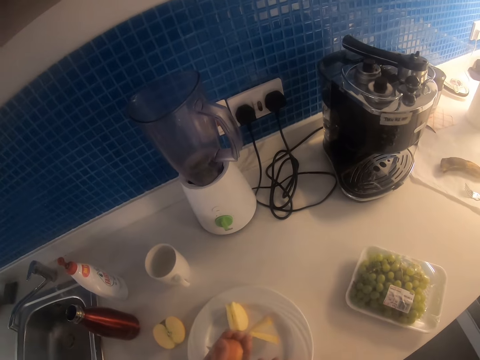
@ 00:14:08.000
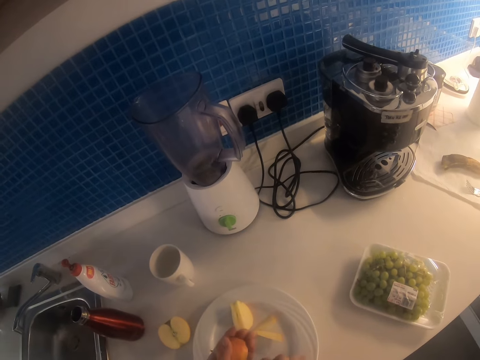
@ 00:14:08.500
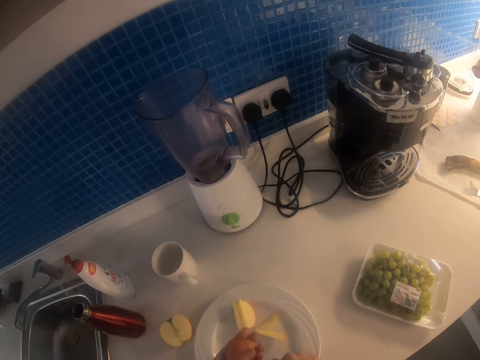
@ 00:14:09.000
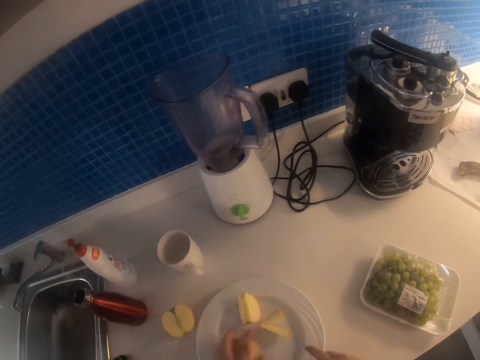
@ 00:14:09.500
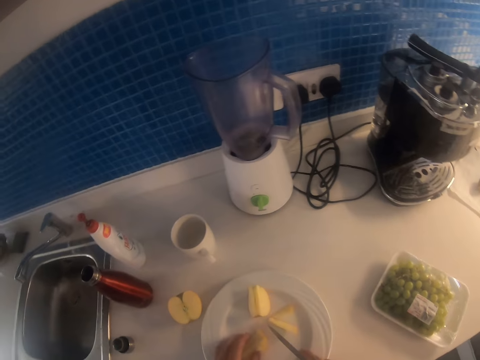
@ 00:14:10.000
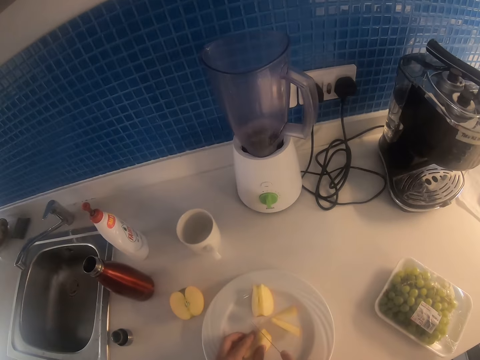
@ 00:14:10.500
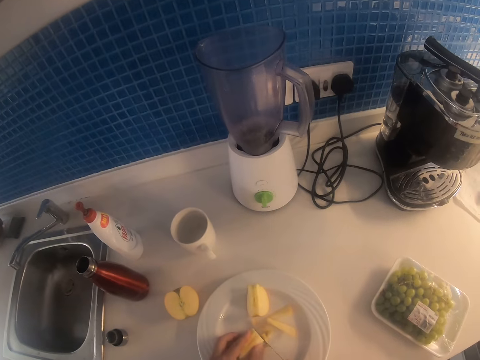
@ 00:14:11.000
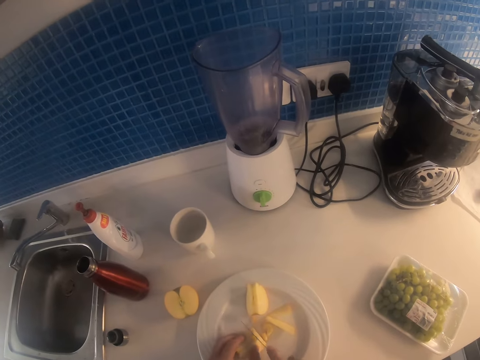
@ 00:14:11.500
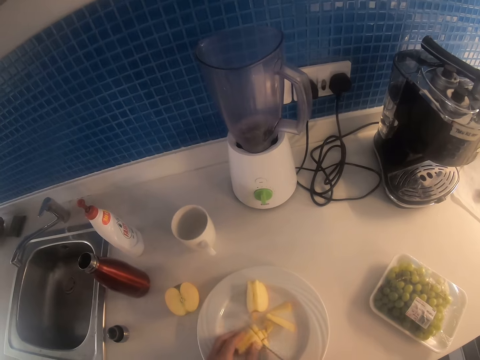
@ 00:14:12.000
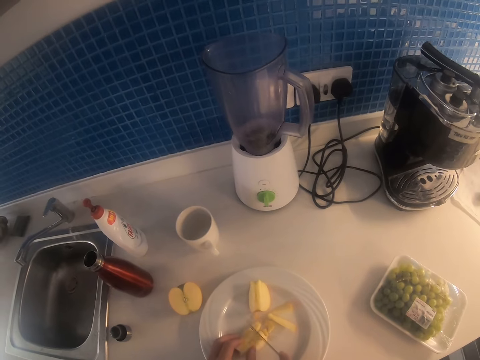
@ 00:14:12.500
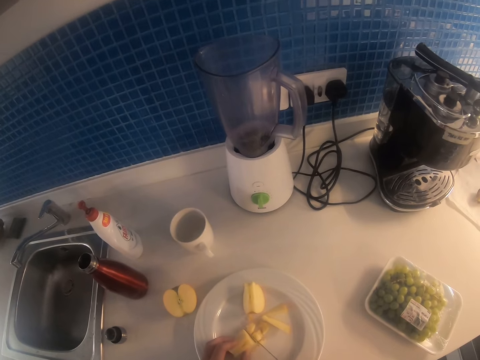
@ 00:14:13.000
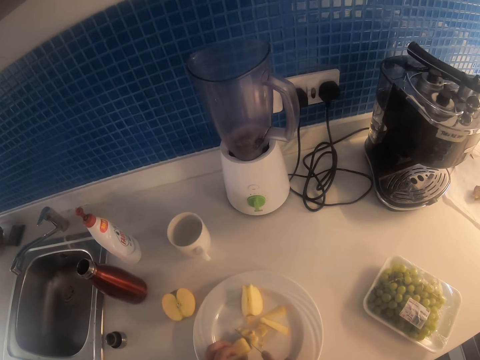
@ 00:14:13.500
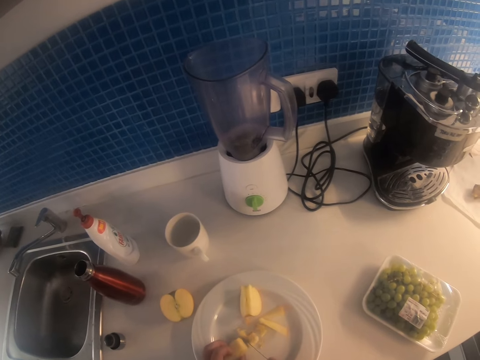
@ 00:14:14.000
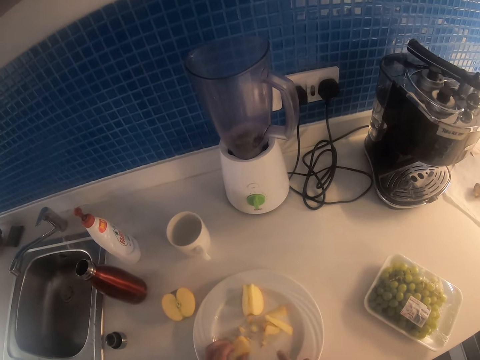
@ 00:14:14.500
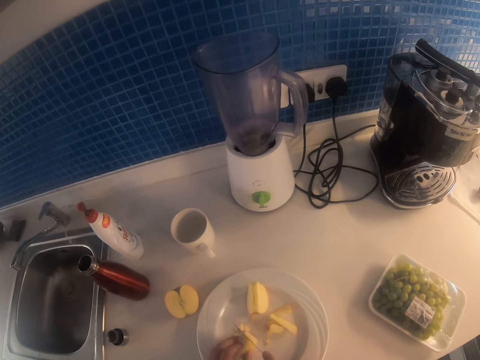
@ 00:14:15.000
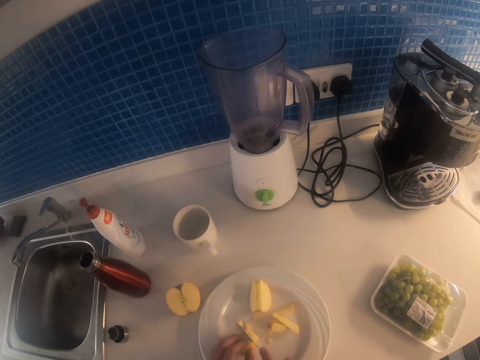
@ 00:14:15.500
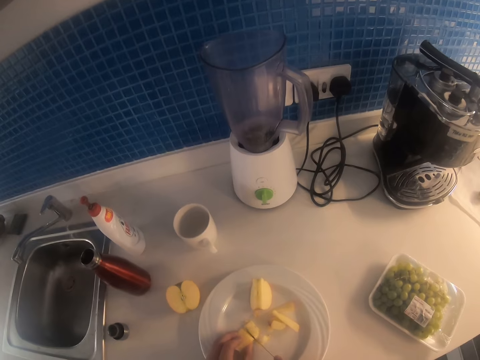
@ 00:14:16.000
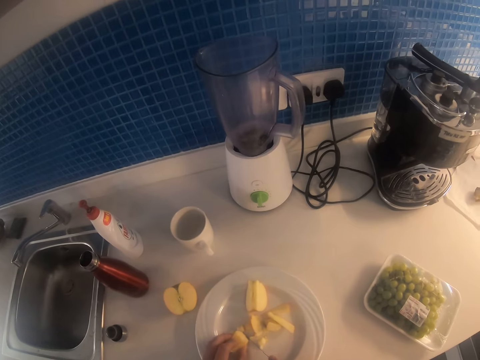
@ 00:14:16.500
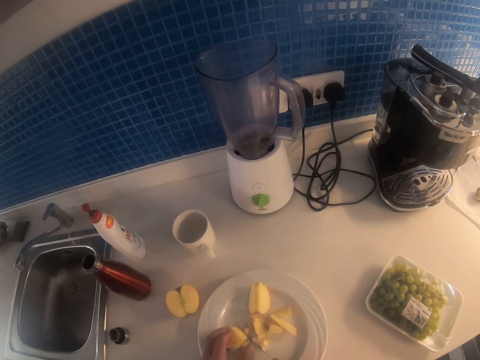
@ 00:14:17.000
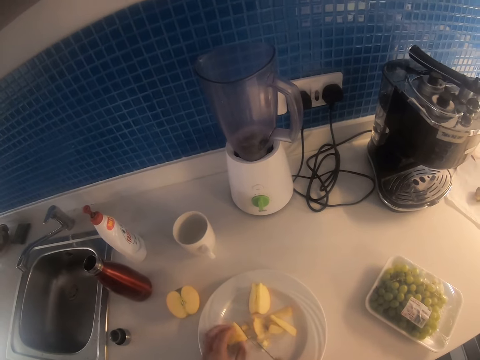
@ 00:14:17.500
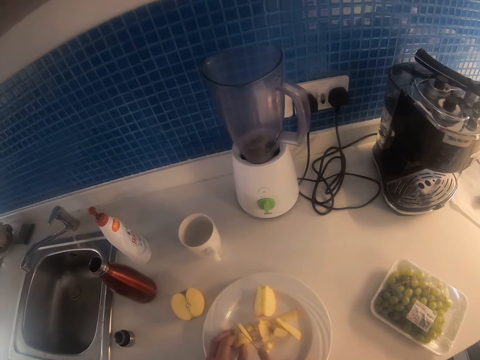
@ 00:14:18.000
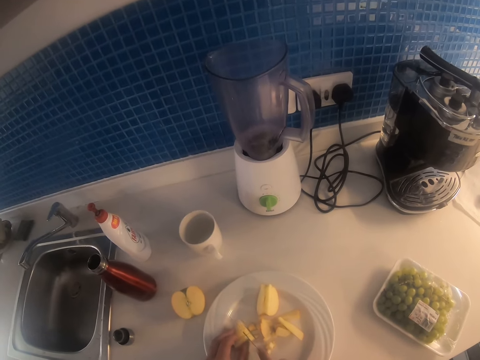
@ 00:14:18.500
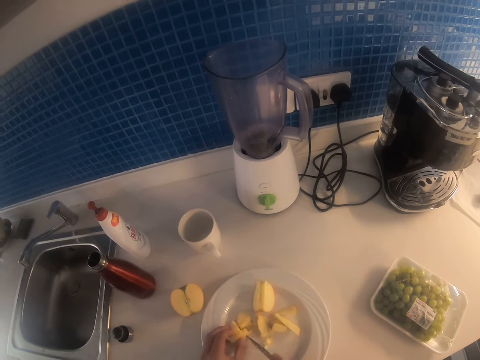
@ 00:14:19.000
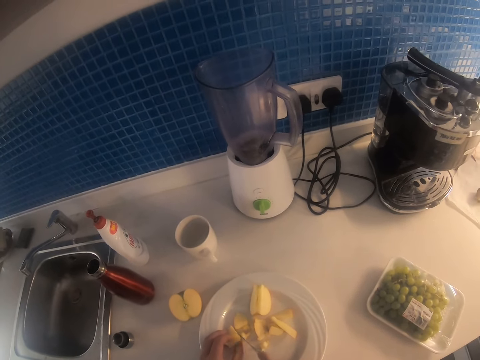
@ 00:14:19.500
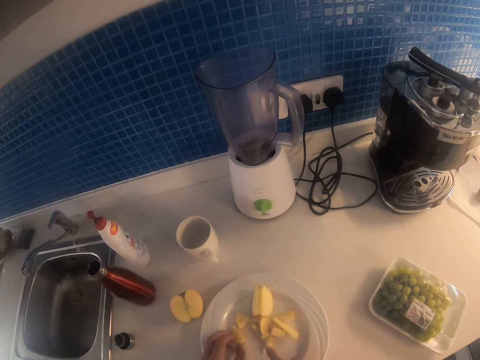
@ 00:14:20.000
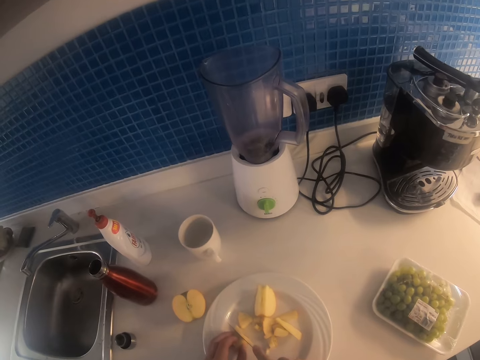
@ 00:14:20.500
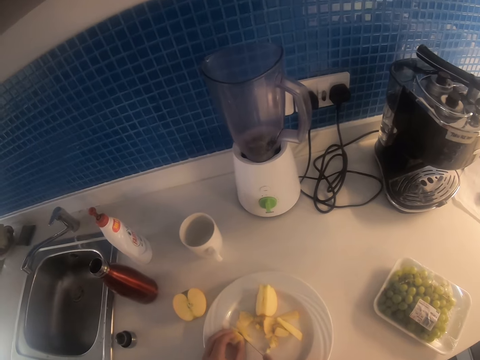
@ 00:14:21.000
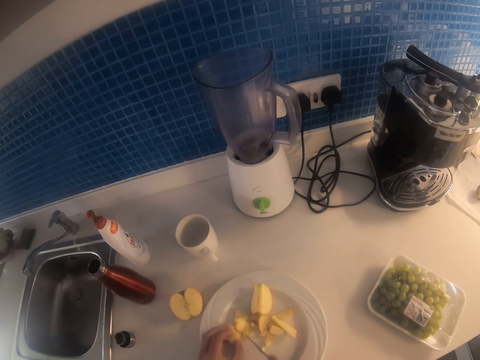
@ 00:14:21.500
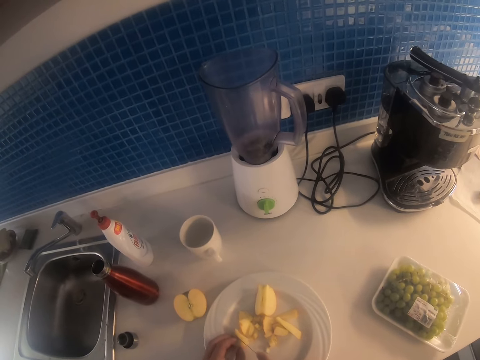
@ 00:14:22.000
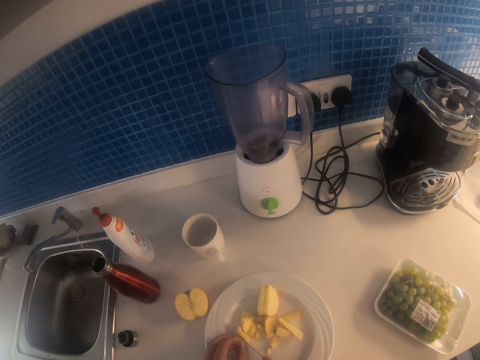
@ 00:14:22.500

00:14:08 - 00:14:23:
The camera wearer places the apple on the plate. They chop the apple into smaller pieces with the knife.

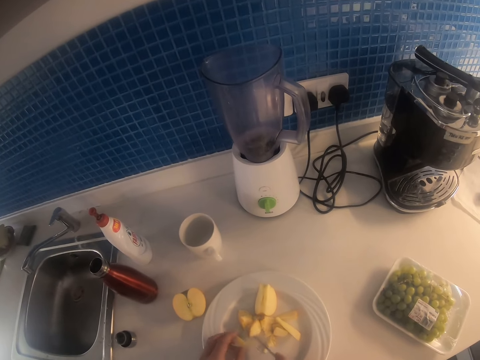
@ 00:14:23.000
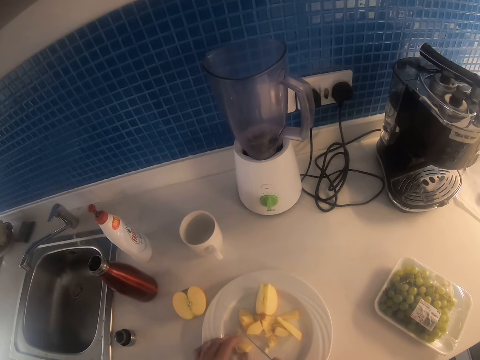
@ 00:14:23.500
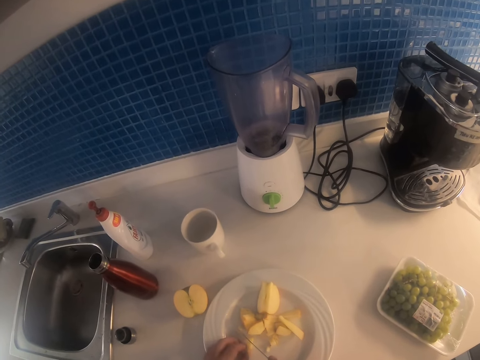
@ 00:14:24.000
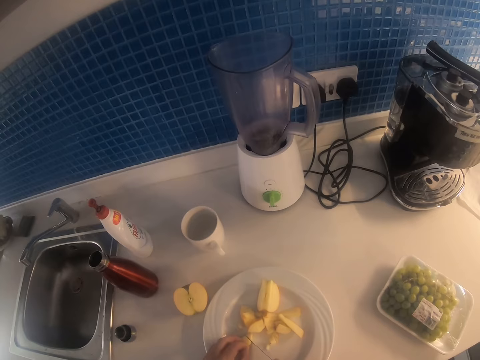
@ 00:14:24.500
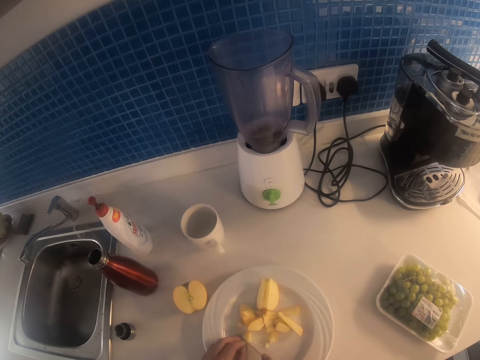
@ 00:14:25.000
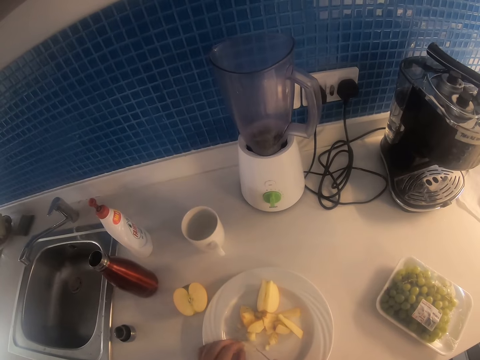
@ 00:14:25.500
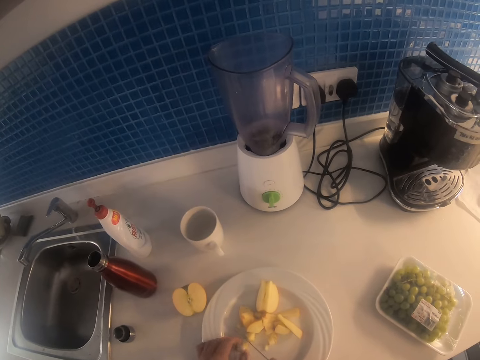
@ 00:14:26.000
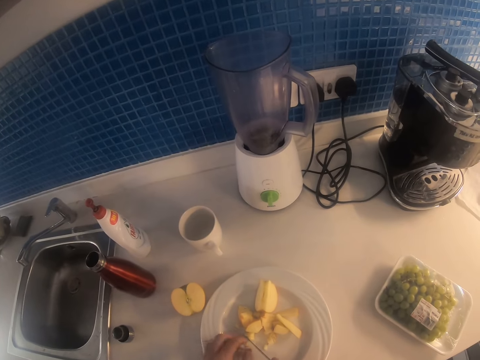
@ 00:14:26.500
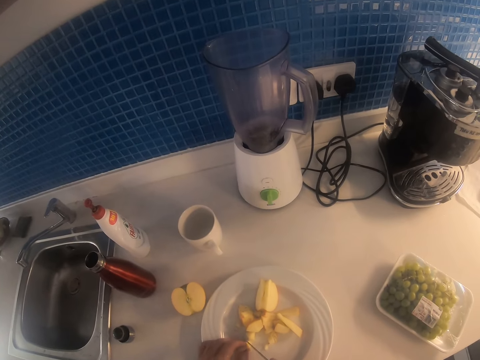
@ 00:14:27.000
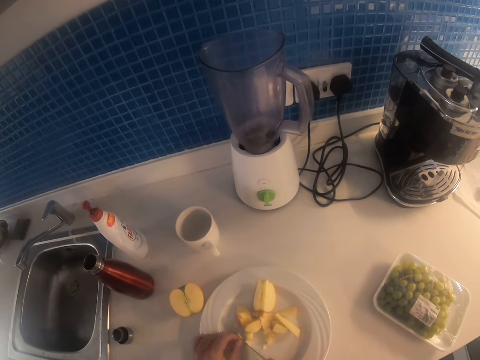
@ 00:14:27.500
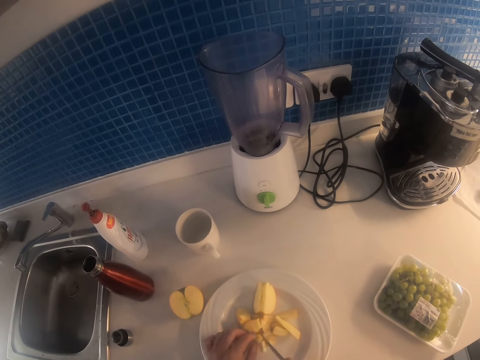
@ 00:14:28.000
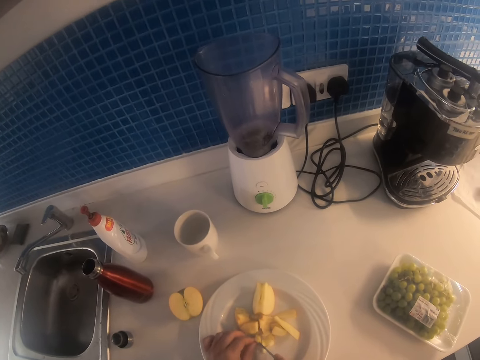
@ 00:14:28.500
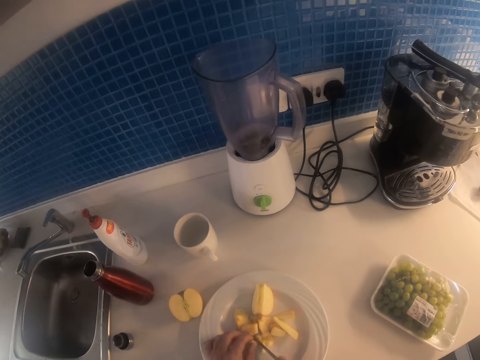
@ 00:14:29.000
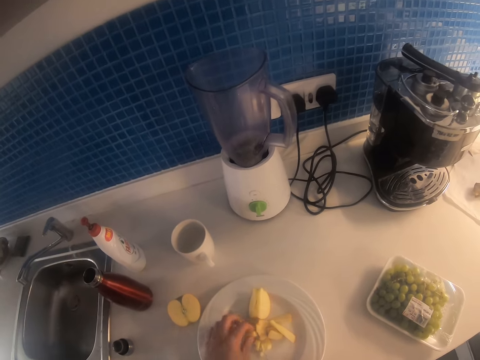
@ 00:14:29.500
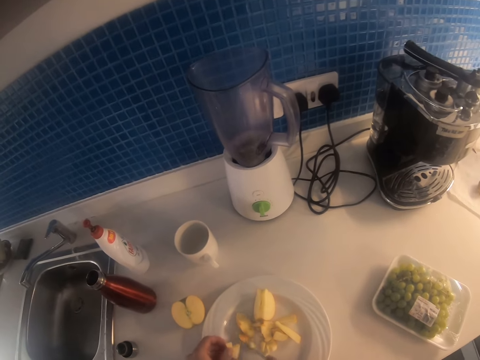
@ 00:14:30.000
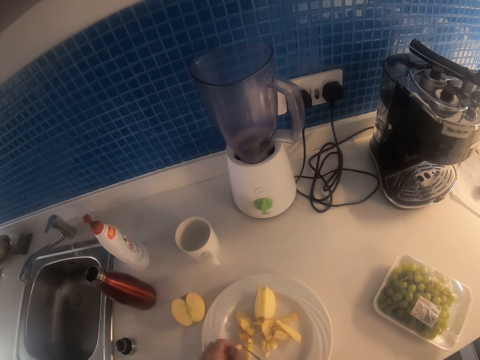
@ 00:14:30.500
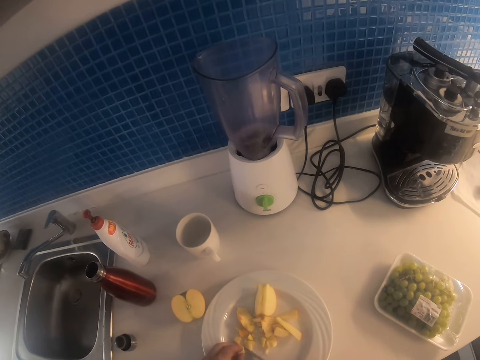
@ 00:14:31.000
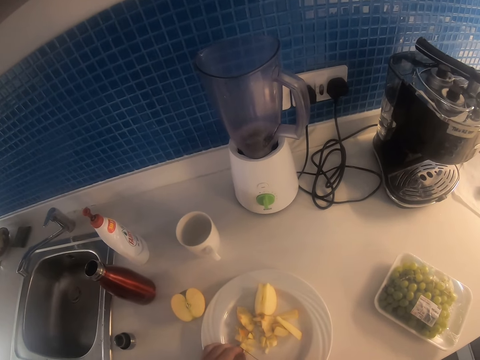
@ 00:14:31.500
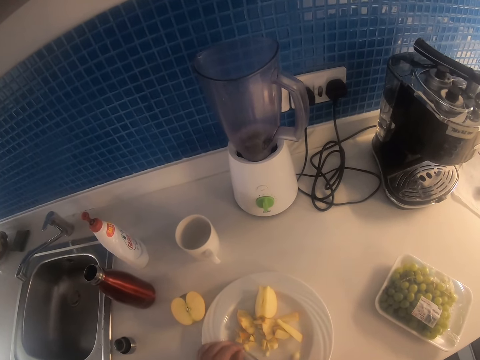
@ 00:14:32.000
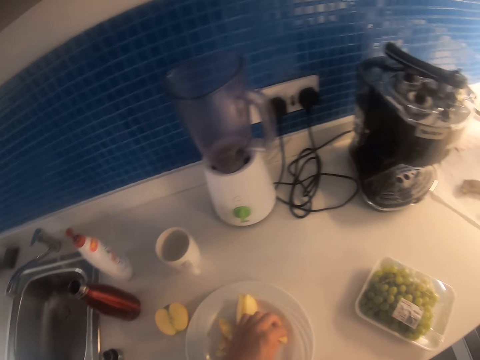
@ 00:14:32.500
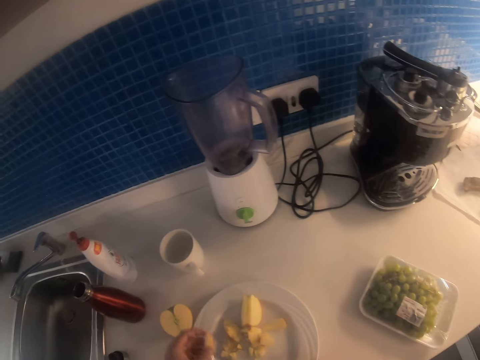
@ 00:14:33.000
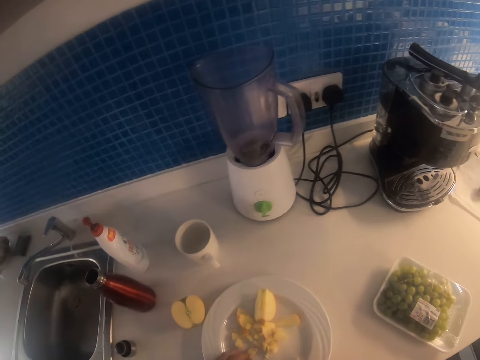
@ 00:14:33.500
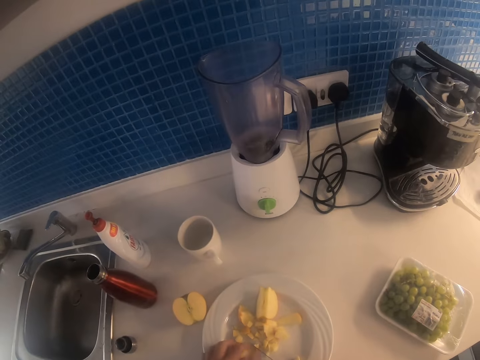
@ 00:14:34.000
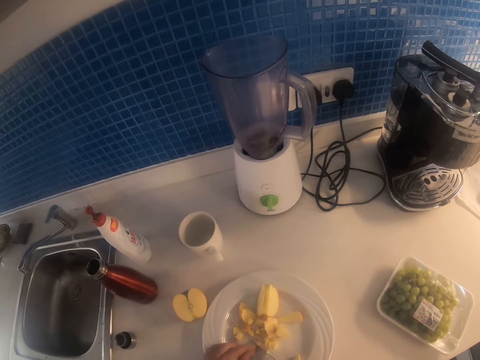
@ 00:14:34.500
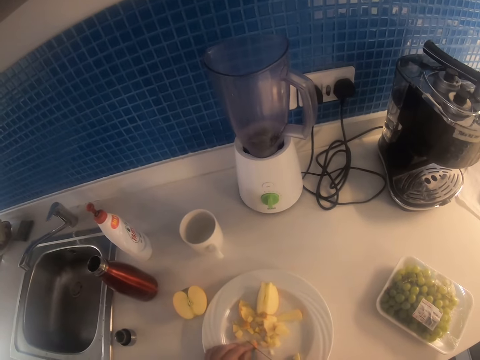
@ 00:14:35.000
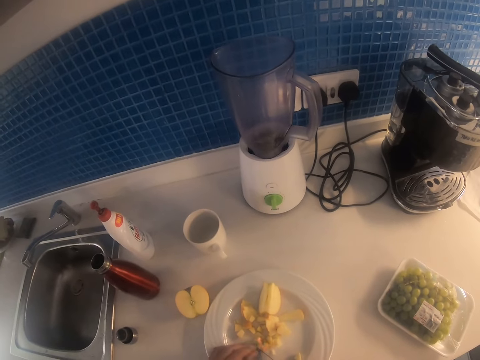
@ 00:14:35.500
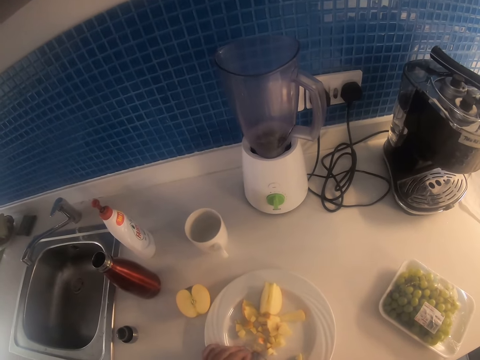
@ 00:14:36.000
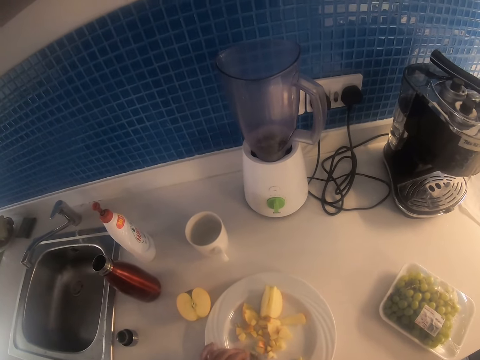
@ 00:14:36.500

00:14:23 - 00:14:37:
The camera wearer picks up the apple. They cut the apple with a knife.
